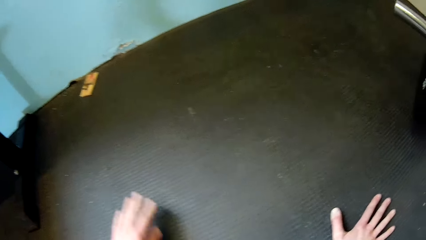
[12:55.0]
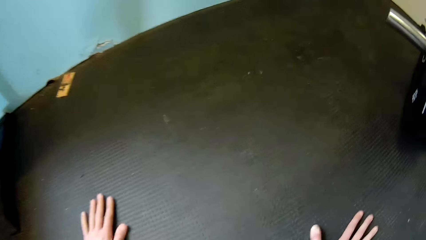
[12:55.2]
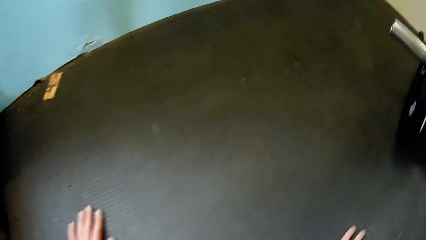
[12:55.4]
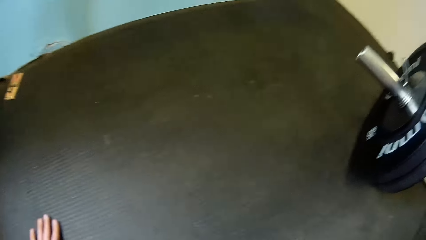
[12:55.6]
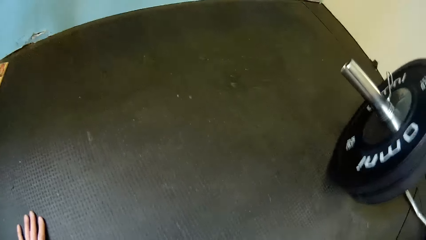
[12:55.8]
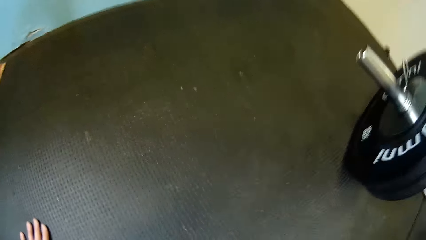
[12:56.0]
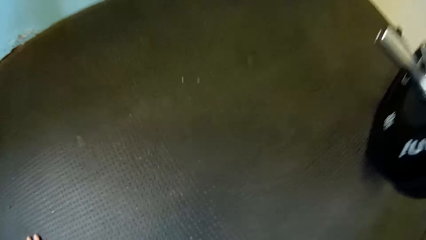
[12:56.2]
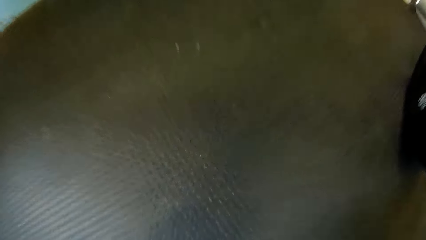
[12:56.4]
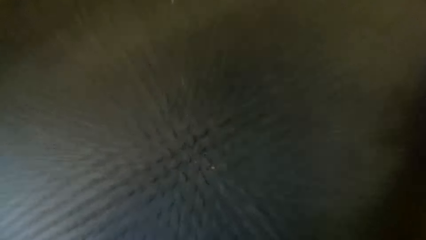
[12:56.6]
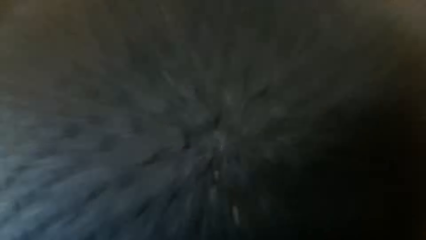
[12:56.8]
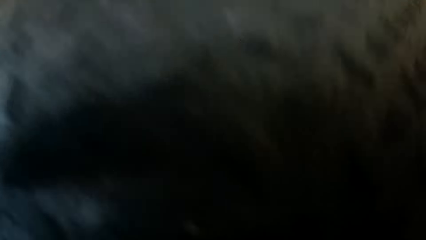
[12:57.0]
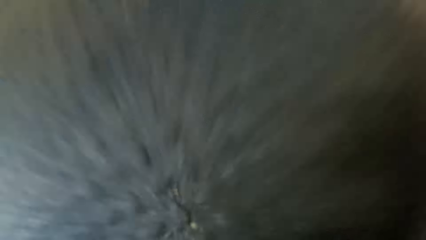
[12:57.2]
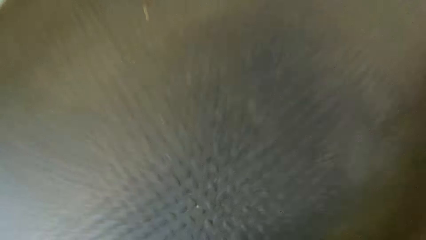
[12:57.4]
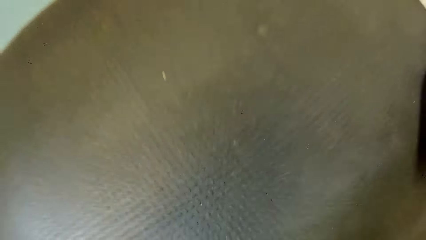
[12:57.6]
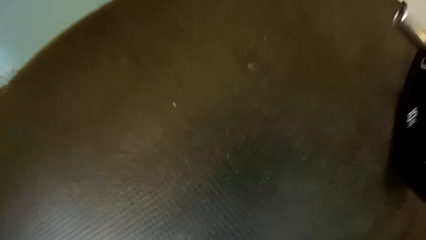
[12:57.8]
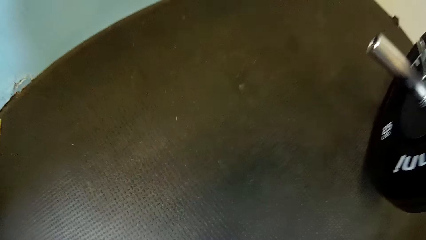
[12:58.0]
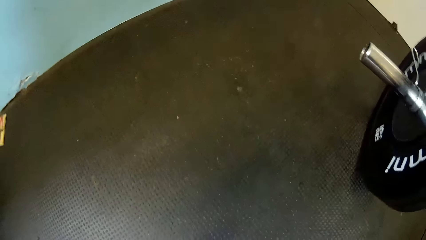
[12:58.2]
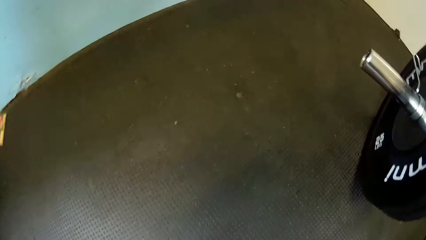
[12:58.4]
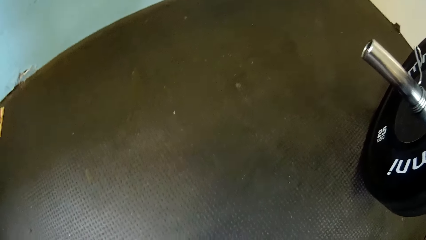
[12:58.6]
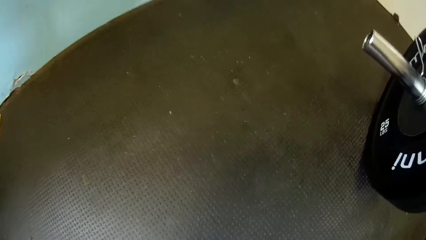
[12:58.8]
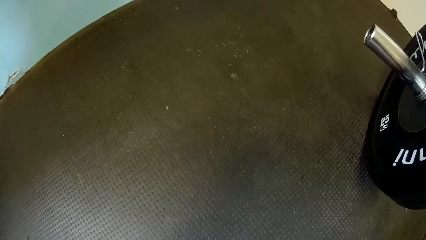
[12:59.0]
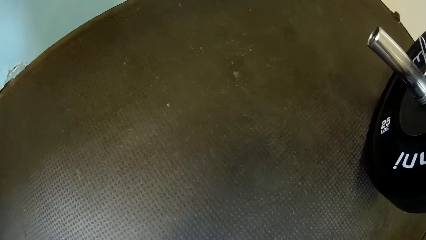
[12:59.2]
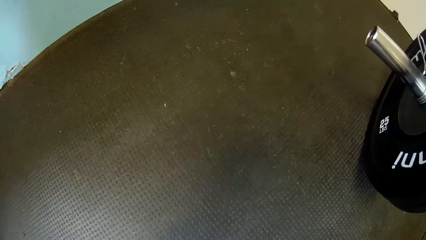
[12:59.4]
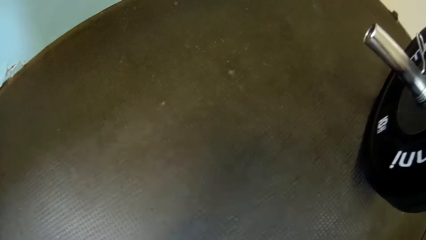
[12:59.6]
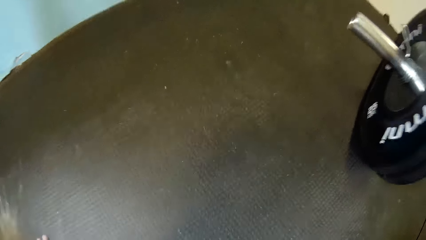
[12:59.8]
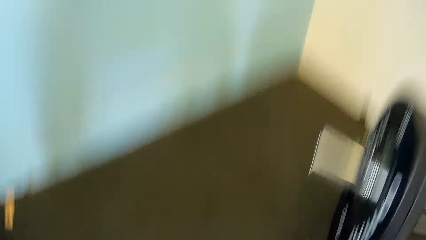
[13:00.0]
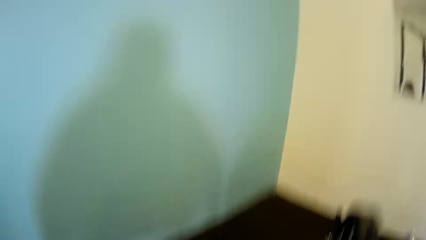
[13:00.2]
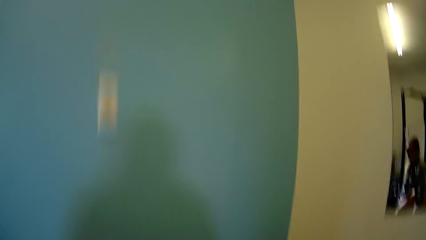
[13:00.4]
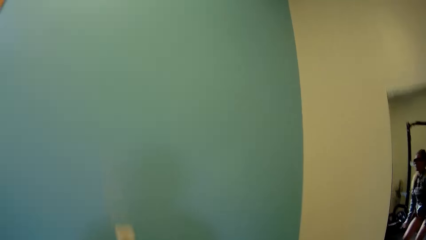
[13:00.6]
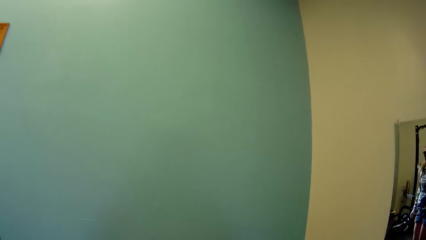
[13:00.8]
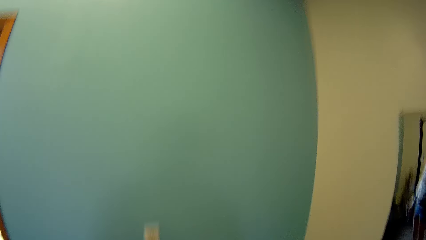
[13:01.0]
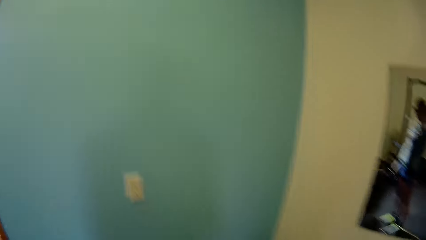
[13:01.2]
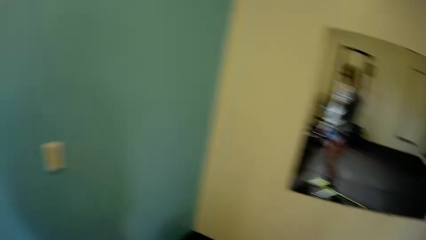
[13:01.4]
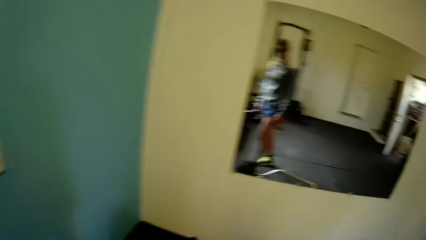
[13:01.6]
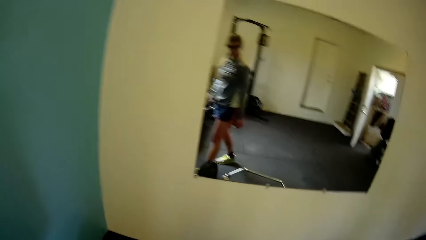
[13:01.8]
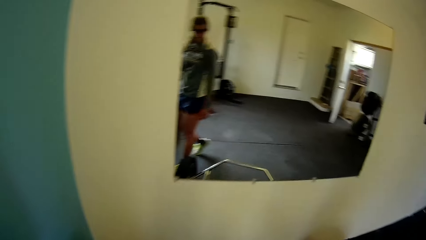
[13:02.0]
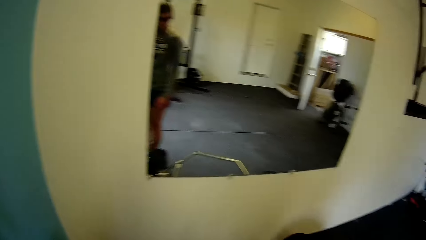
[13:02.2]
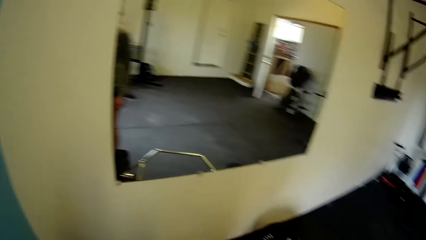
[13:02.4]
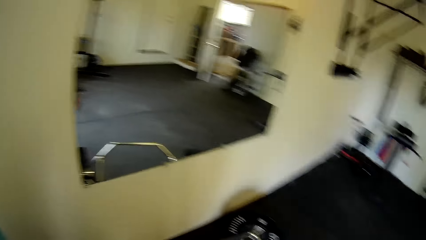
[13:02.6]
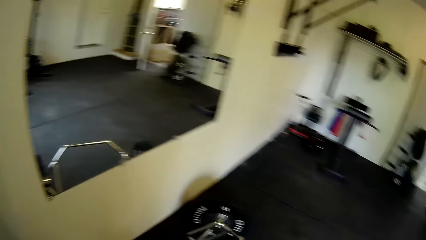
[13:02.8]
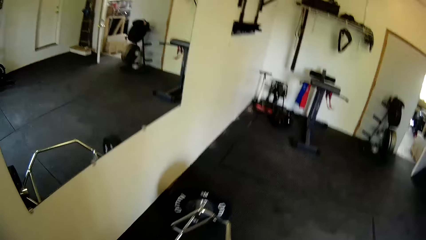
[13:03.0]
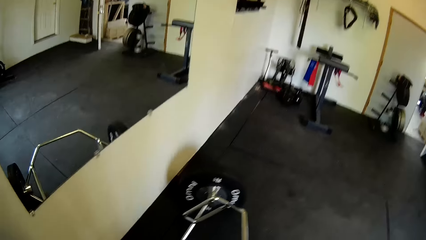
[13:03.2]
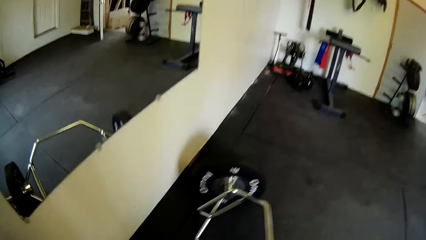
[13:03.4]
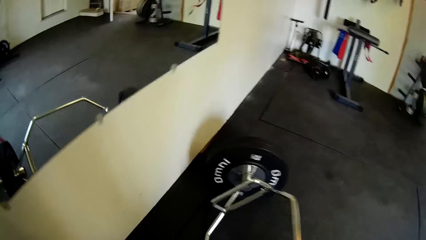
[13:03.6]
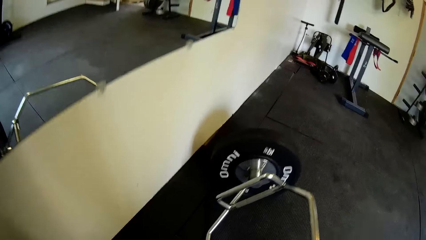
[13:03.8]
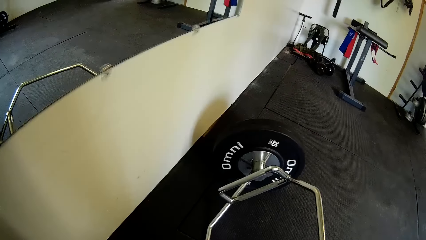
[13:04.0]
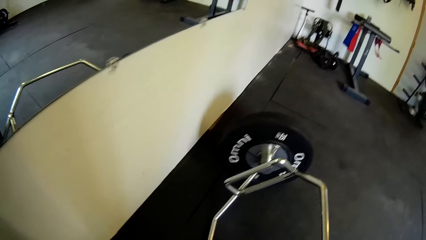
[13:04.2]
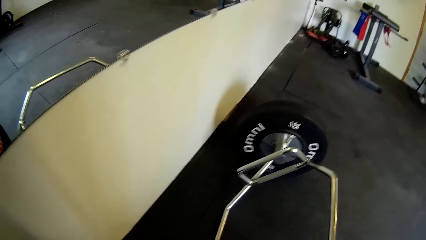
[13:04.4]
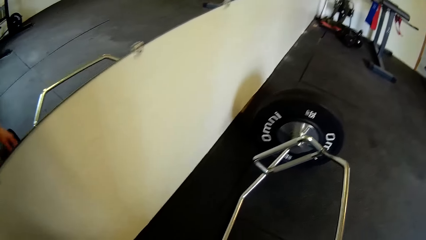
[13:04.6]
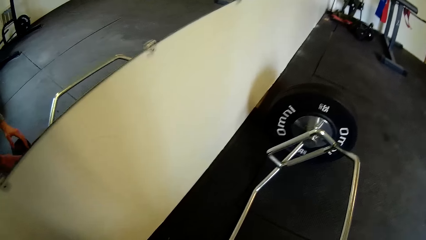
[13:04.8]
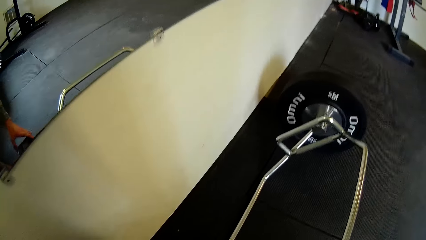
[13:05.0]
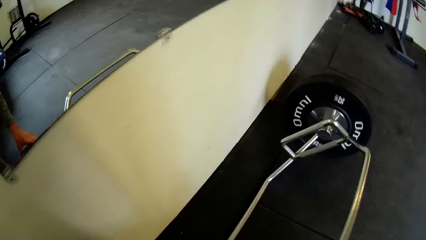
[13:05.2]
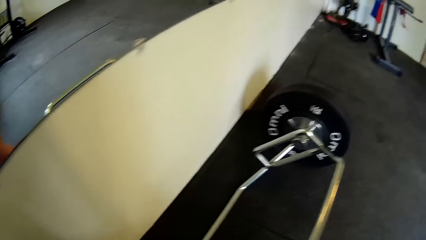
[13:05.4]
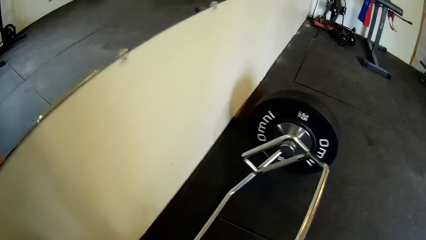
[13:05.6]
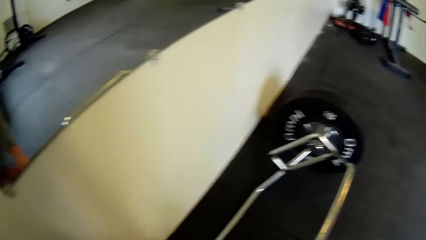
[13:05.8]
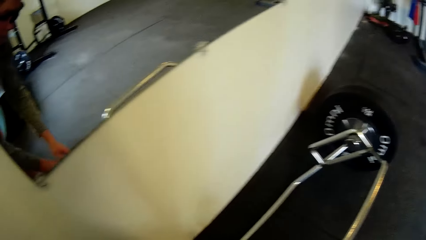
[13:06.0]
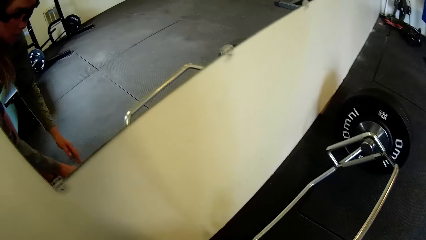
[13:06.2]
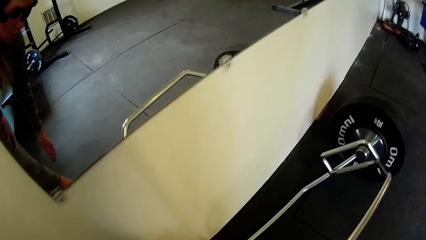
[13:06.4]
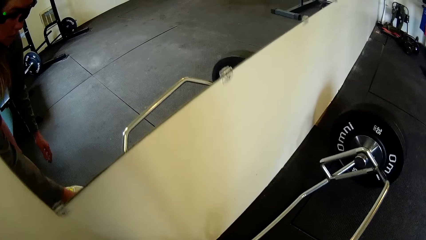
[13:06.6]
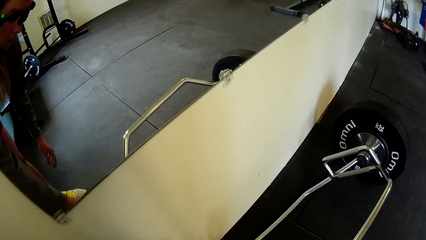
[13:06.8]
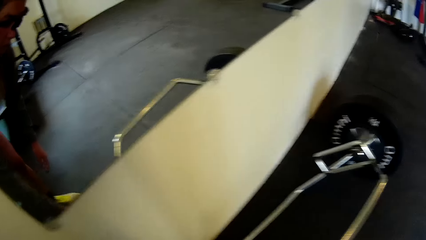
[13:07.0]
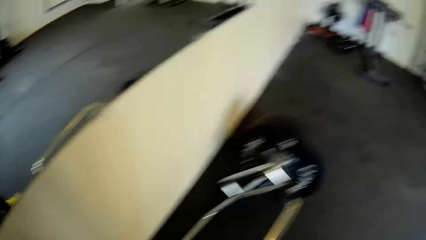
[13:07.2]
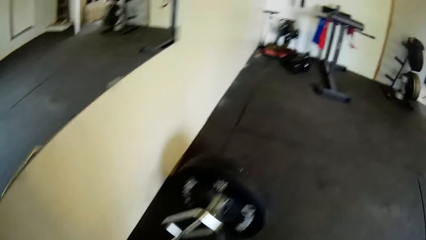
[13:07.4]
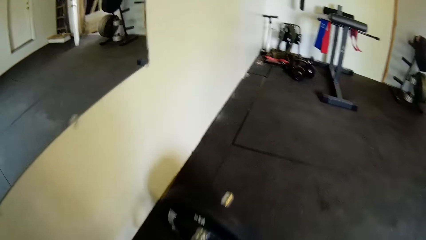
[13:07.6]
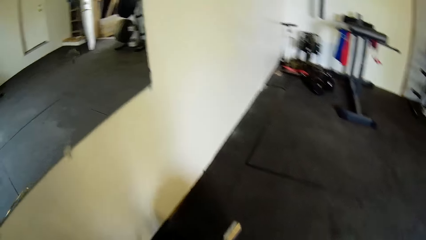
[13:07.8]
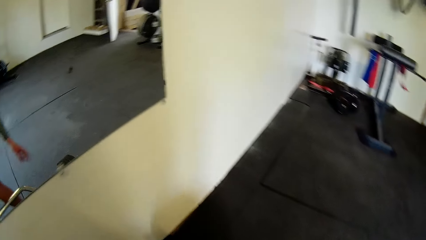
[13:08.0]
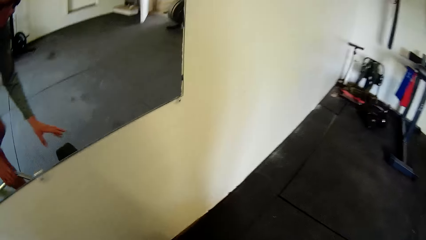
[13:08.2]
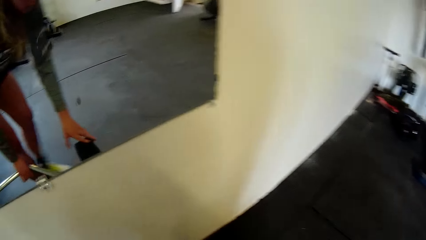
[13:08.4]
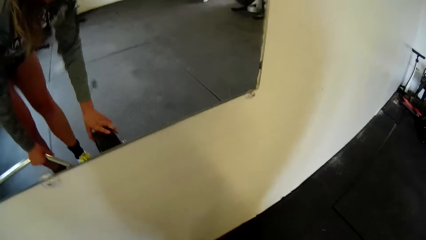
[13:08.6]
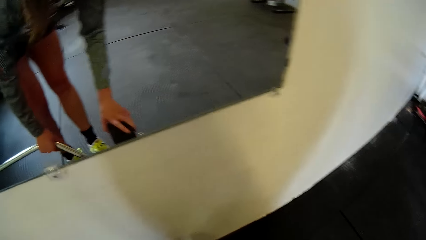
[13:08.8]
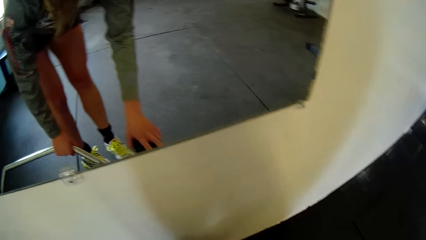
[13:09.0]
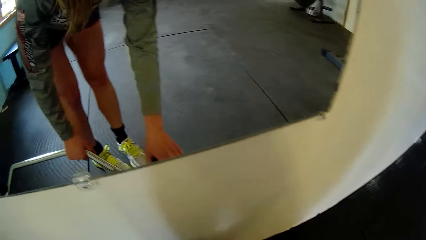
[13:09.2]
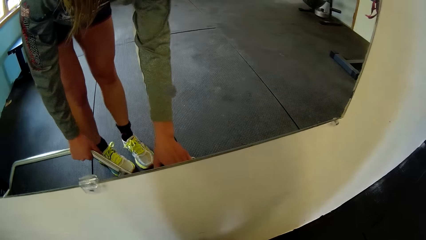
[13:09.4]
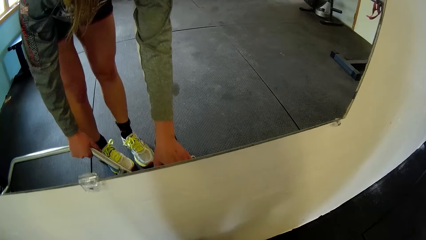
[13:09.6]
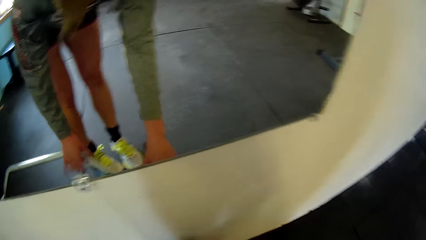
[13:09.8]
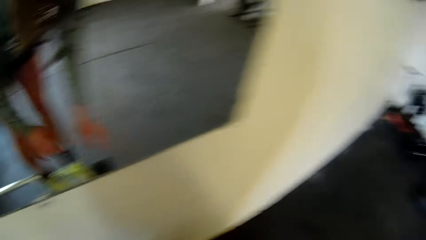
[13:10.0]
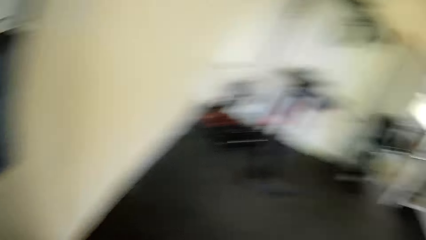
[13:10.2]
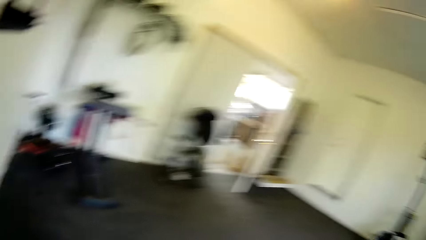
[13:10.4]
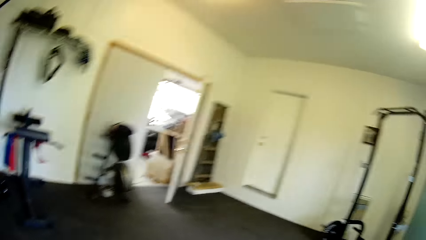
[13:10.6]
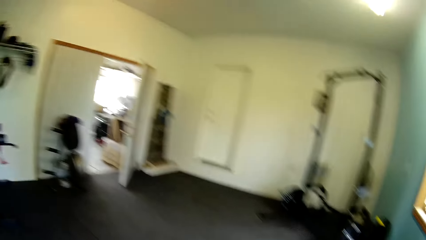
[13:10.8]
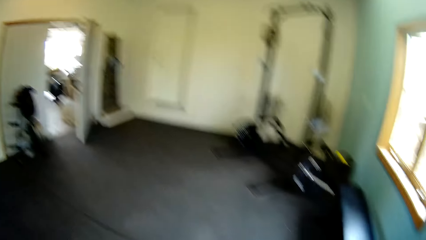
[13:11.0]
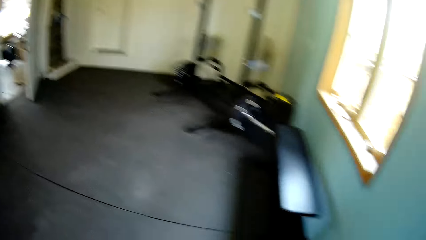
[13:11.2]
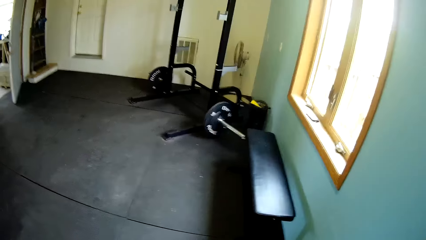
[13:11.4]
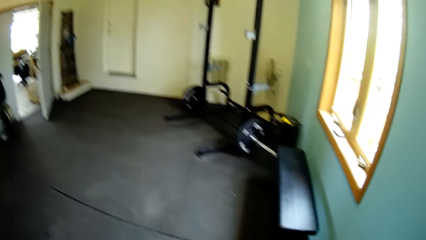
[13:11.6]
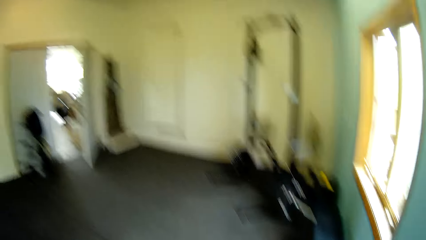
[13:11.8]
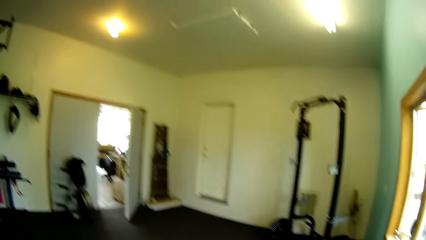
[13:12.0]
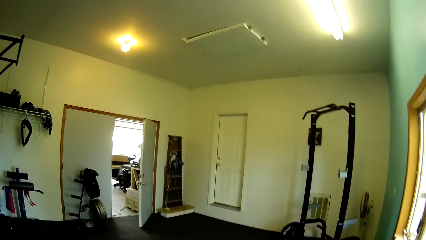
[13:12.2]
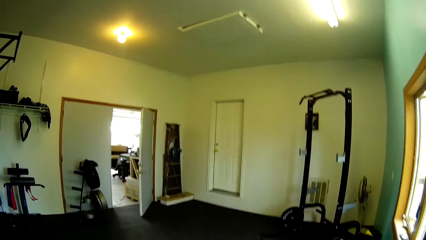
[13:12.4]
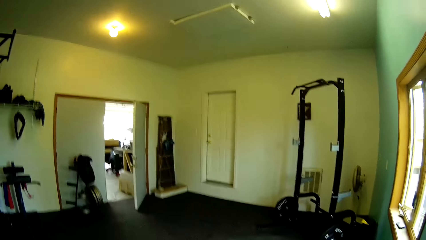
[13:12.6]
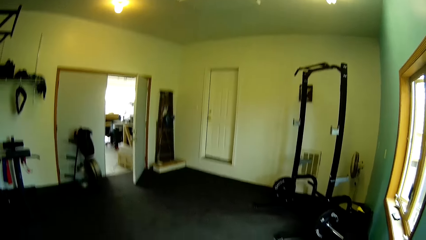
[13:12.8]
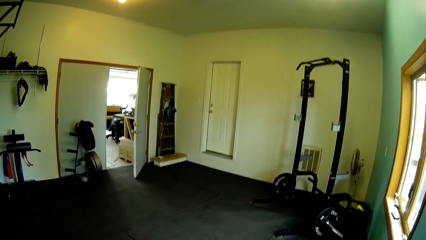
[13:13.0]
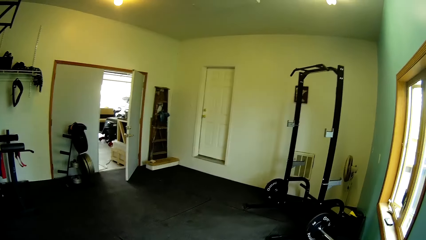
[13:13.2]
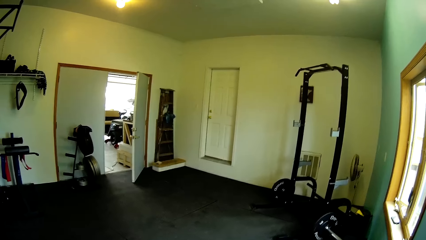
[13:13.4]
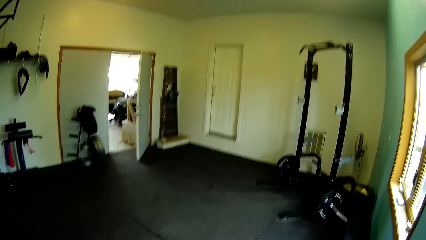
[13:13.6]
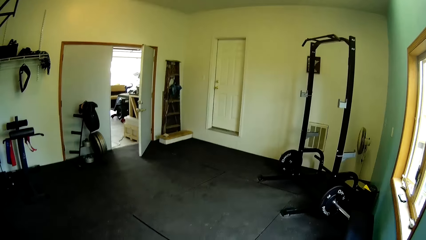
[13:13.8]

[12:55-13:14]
The camera wearer places both hands on the floor. They do some press ups. They walk around the room. They move a barbell on the floor with both hands. They look around the room.
